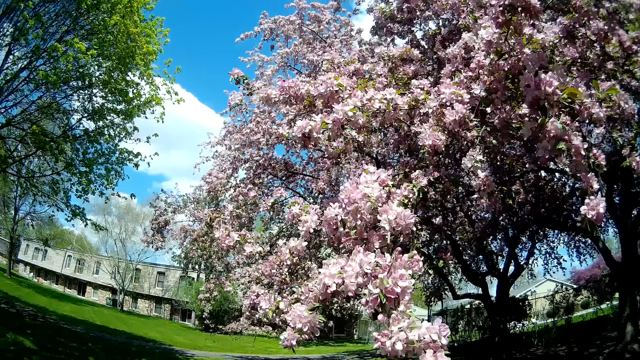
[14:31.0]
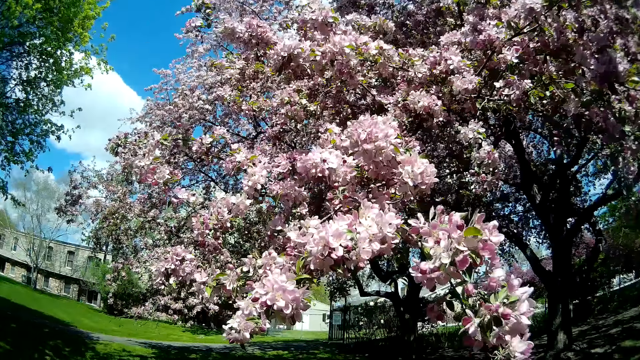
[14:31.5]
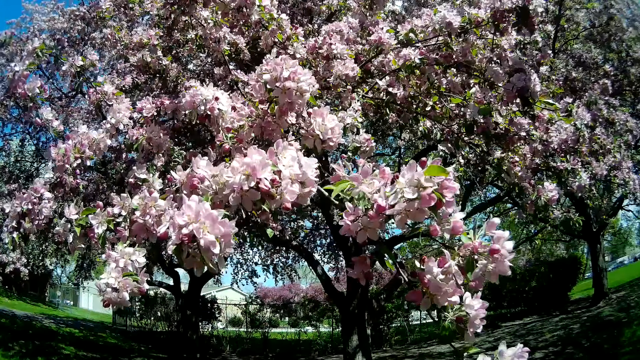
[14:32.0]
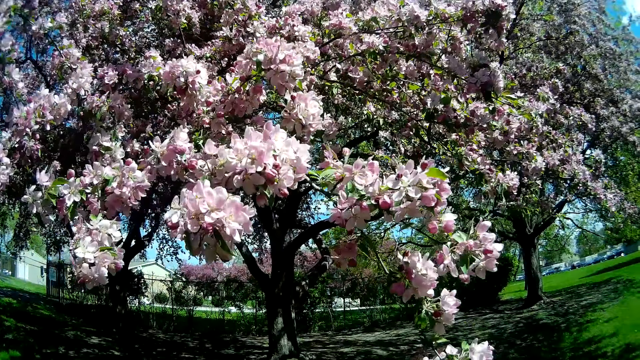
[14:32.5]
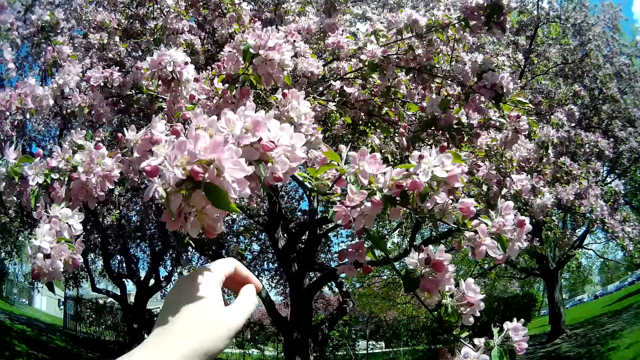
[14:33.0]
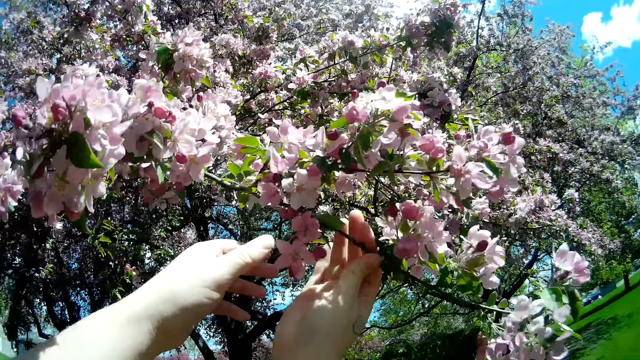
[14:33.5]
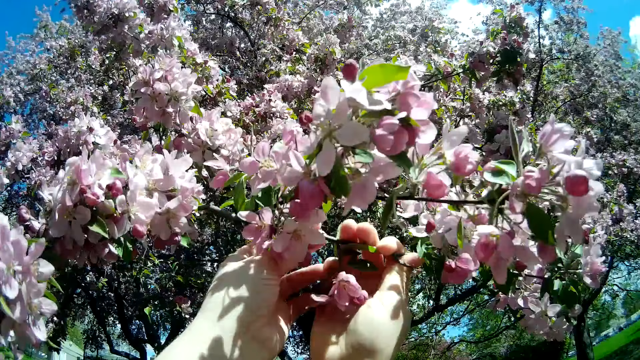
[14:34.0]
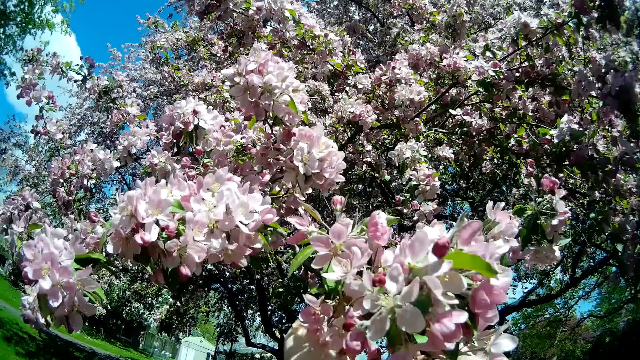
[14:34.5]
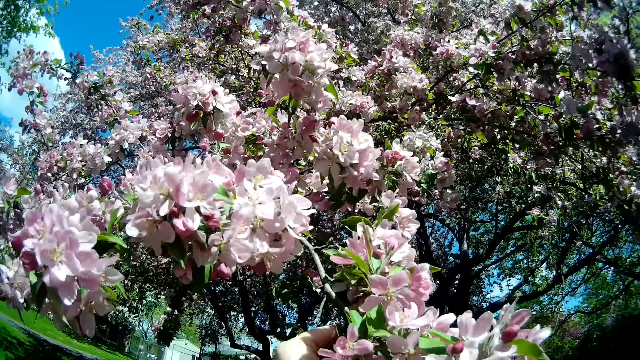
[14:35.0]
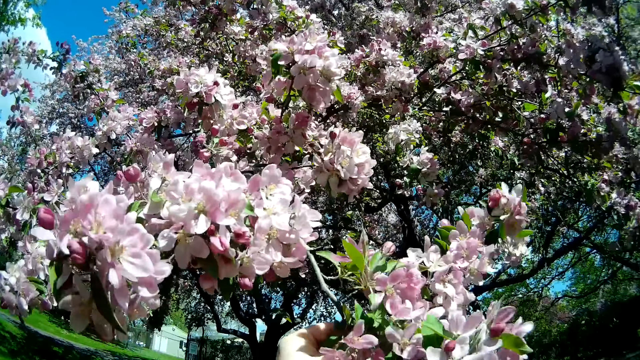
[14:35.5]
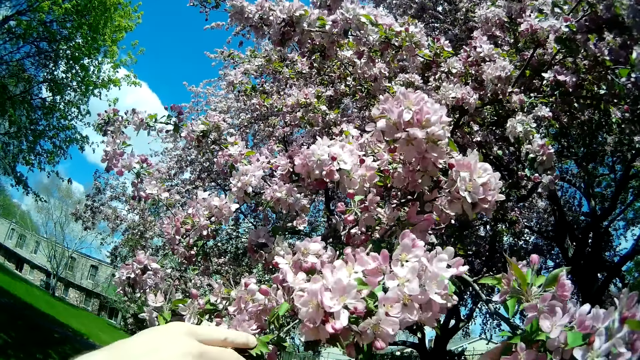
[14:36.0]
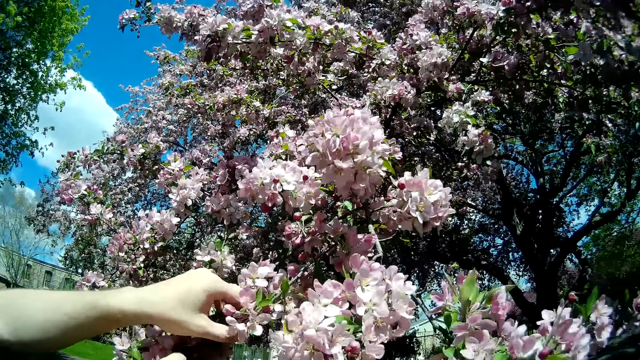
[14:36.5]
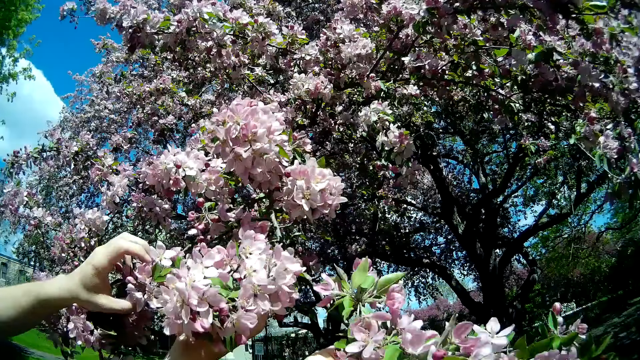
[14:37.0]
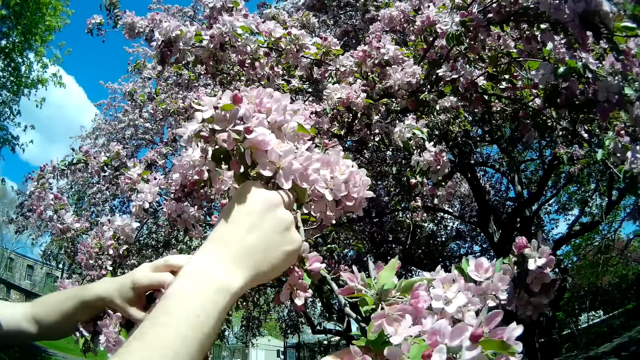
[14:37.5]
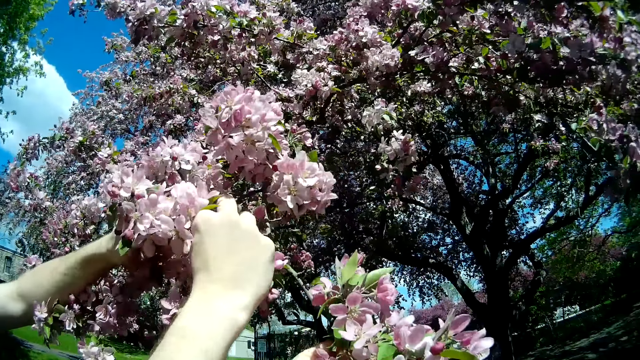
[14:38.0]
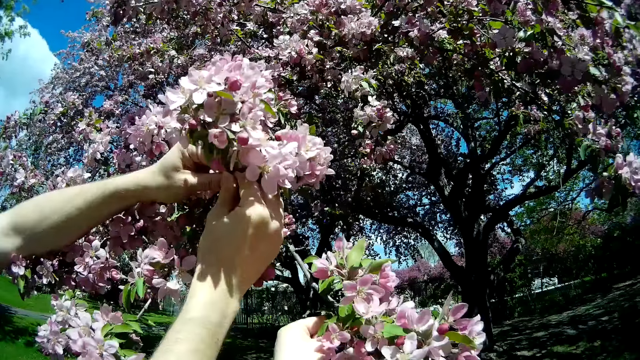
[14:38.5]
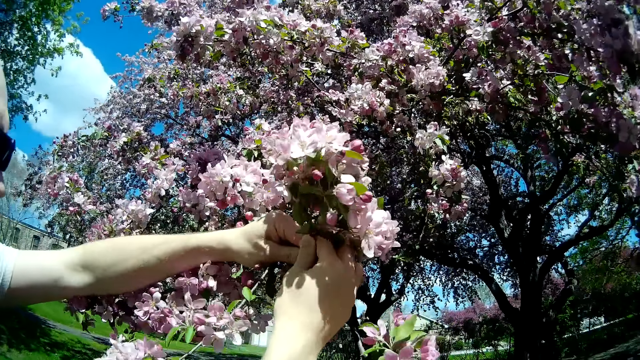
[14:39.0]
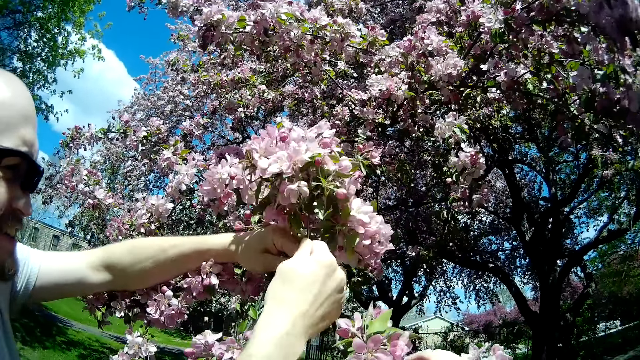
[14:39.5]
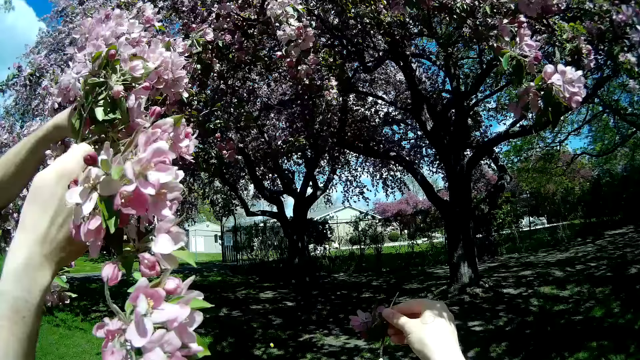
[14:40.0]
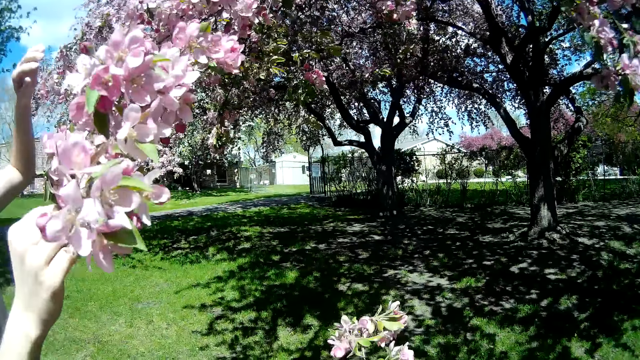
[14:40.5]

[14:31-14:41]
The camera wearer cuts a branch of flowers from the tree with both hands. The man holds the tree branch with his two hands. He cuts the branch of flowers with his two hands.

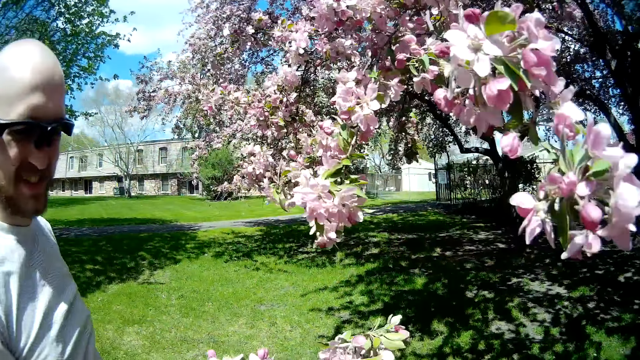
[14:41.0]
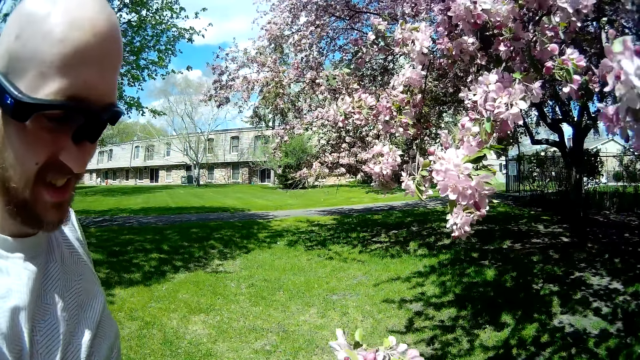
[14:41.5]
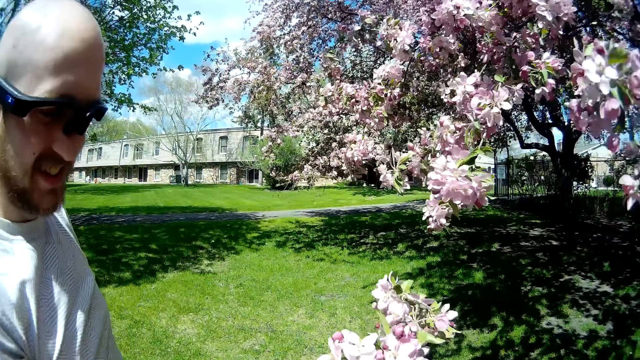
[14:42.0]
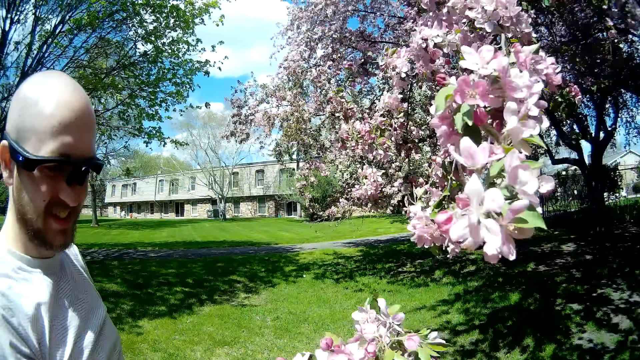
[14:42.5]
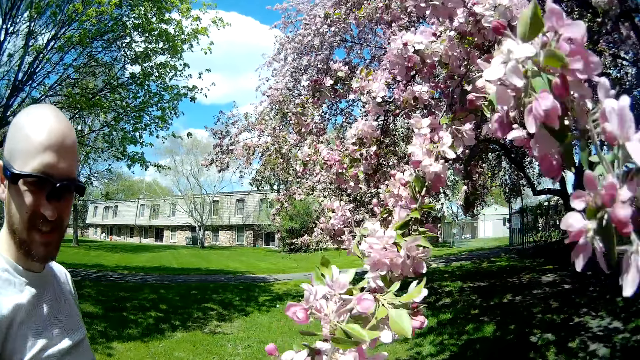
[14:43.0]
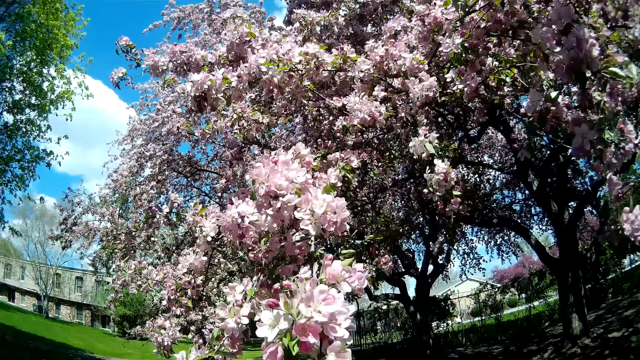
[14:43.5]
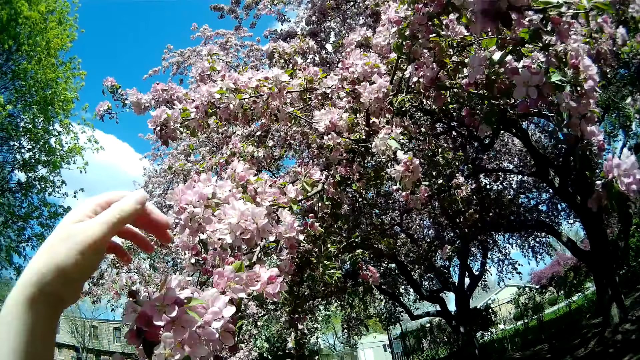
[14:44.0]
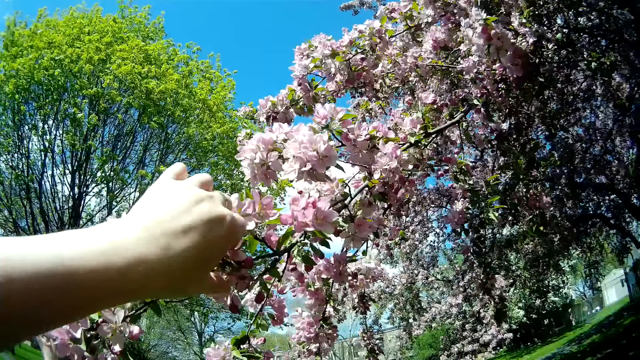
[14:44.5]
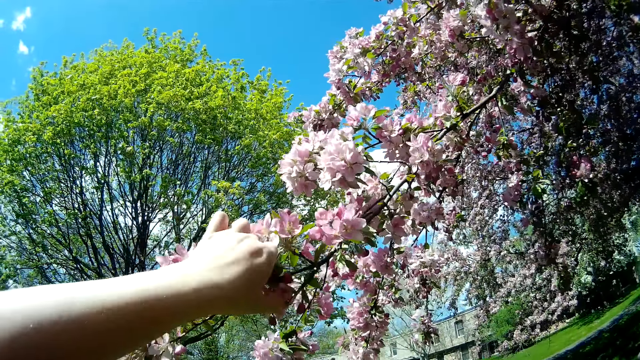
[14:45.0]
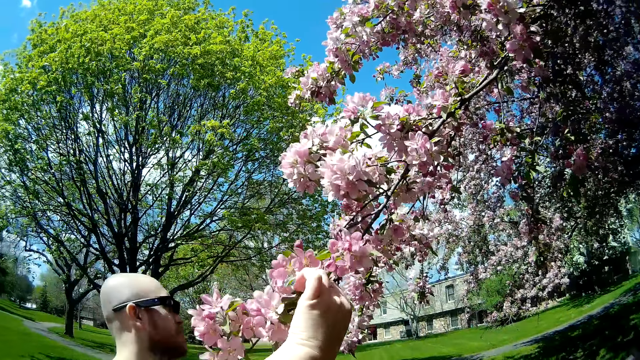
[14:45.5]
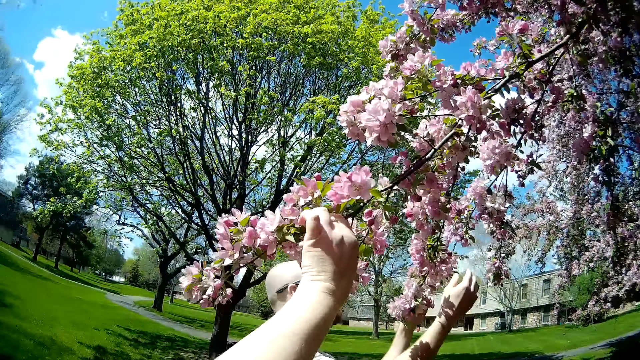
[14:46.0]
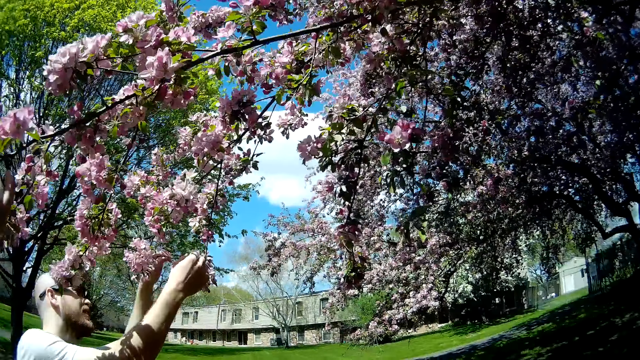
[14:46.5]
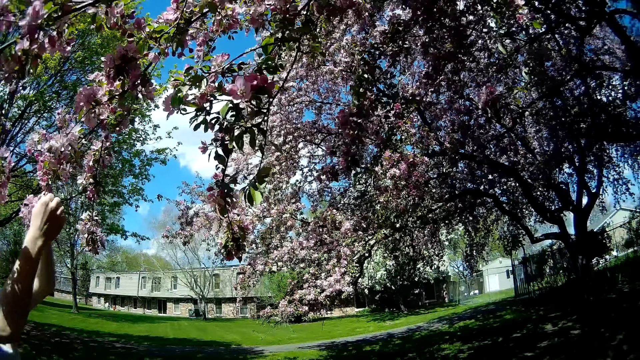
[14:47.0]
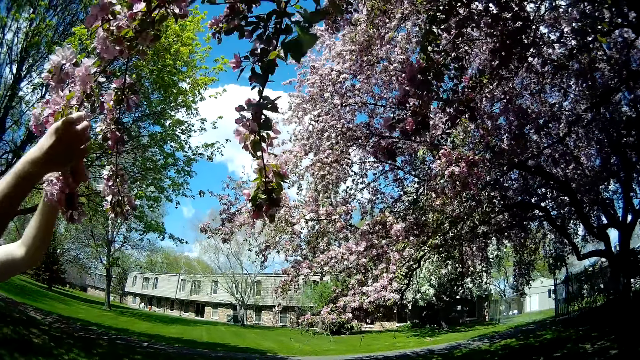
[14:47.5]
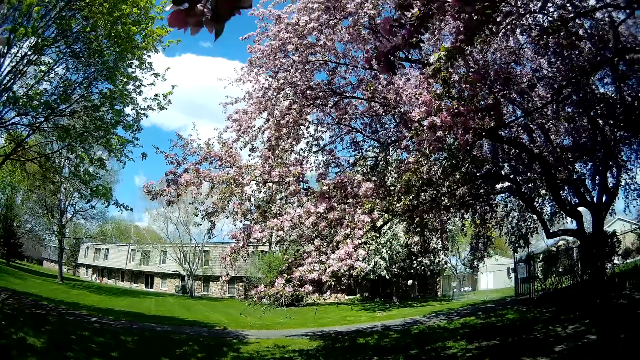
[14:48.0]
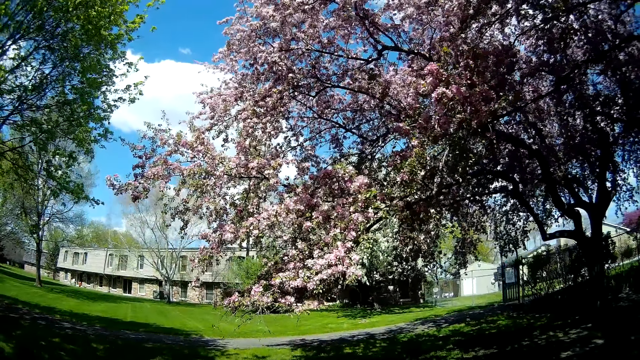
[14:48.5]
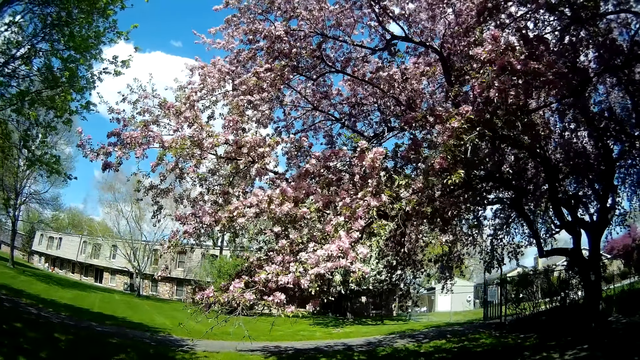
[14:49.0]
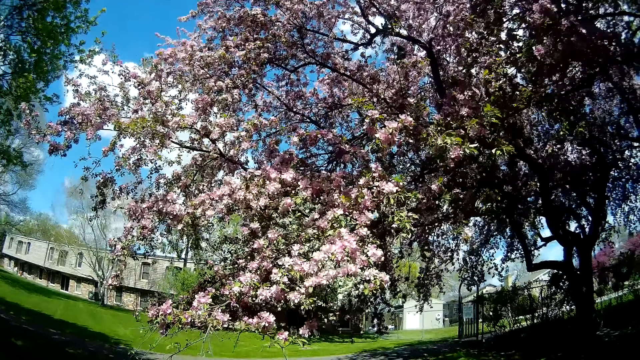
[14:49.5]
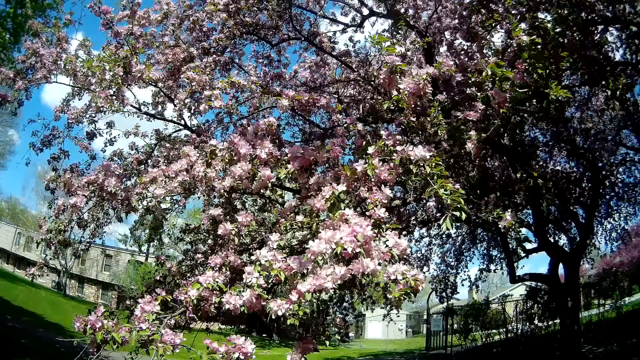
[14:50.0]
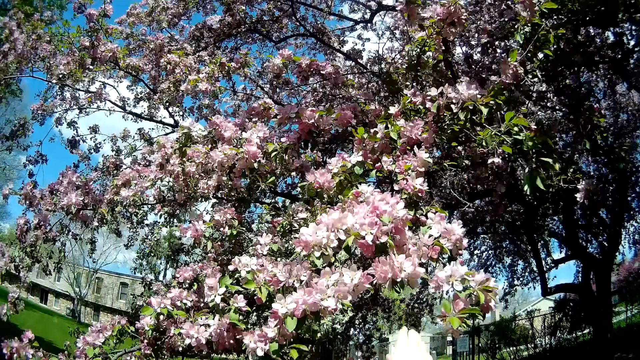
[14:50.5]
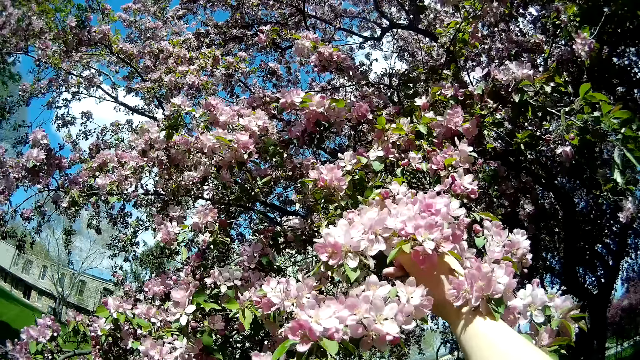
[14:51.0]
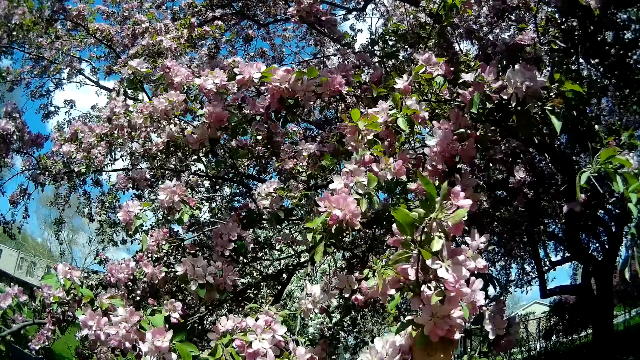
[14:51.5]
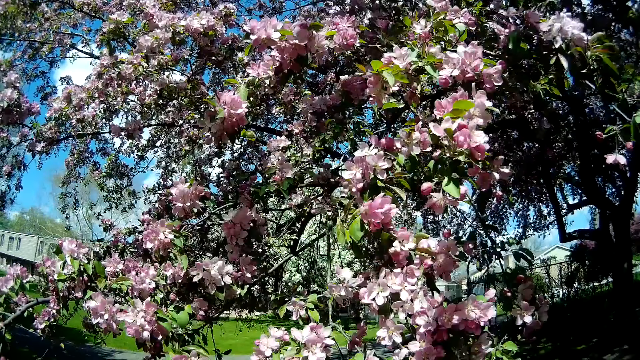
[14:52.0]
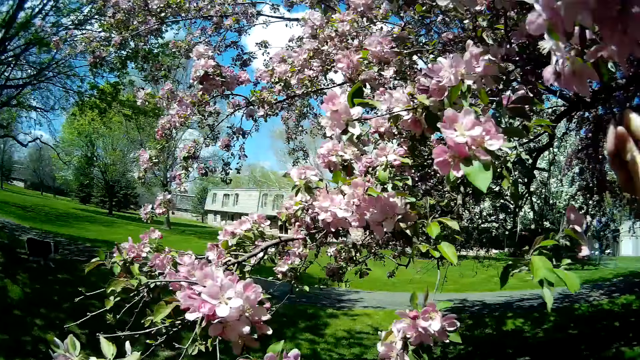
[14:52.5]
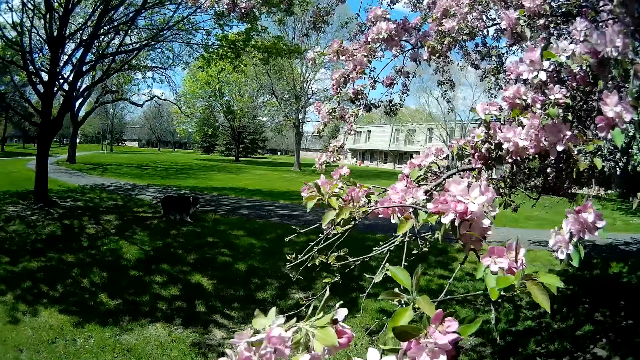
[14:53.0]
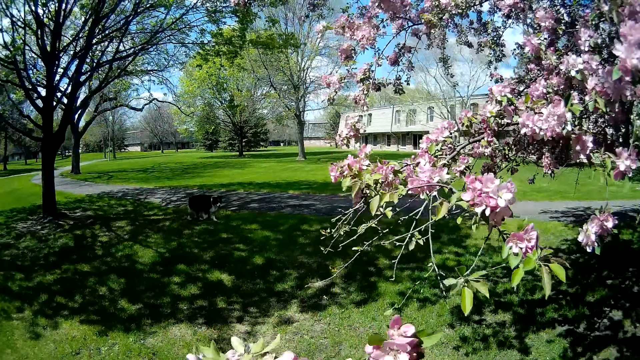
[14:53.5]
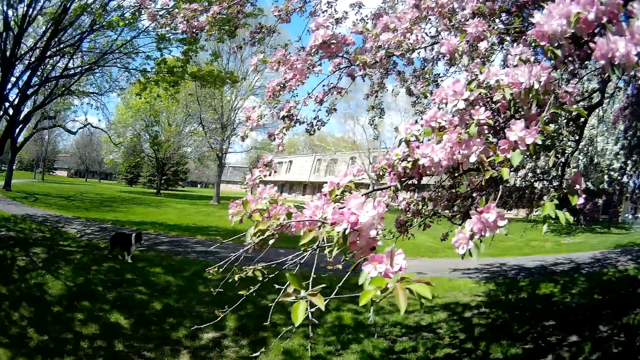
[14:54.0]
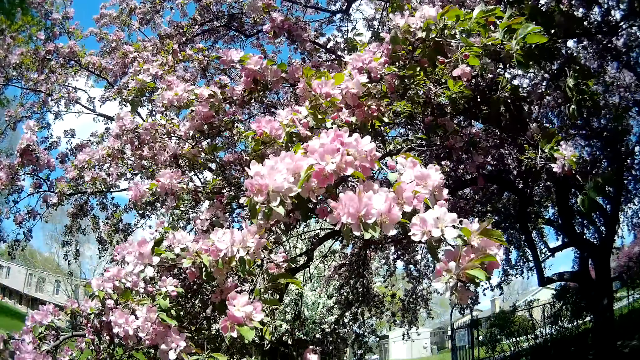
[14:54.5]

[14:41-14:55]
The man passes the branch of flowers in his right hand to the camera wearer. The camera wearer speaks to the man. She cuts a branch of flowers from the tree with her left hand. The man holds a branch on the tree with both hands. The camera wearer cuts a branch of flowers from the tree with her right hand. She speaks to the man. She passes the branch of flowers from her right hand to her left hand.
